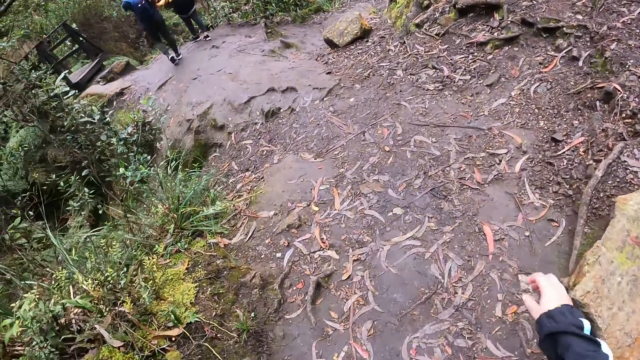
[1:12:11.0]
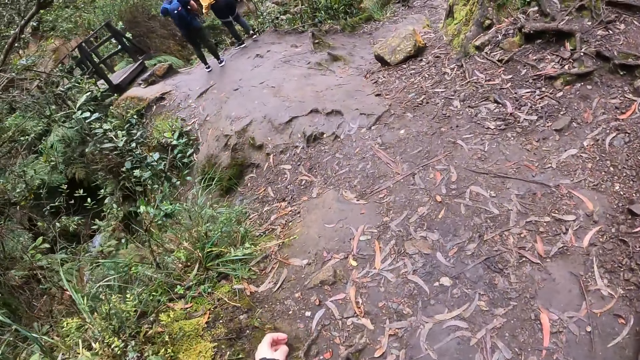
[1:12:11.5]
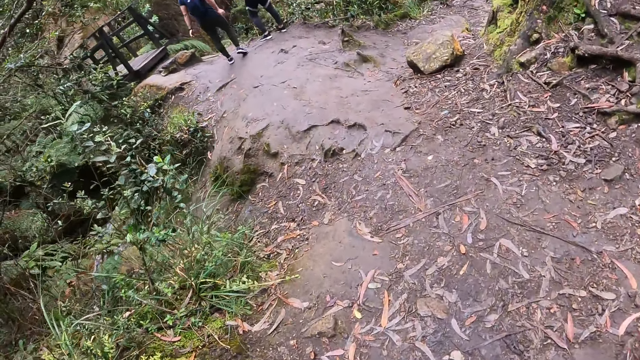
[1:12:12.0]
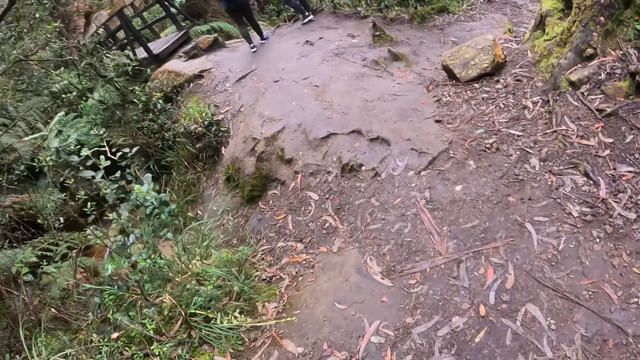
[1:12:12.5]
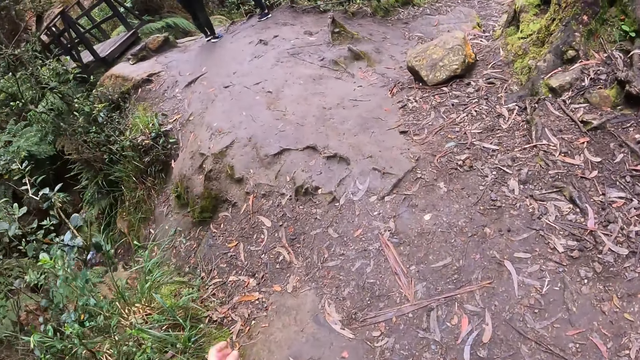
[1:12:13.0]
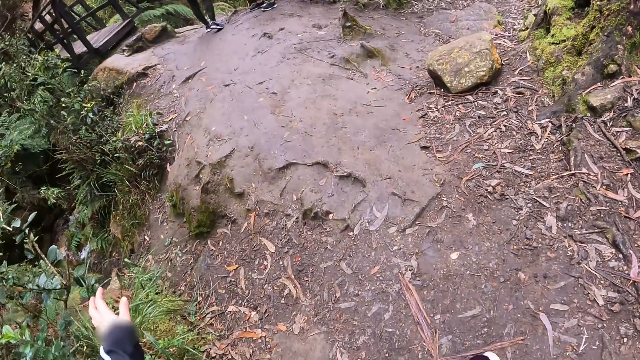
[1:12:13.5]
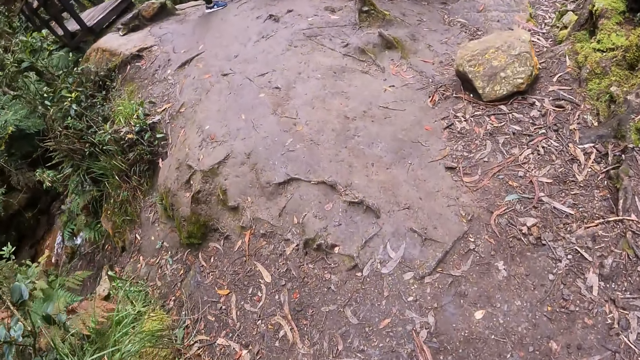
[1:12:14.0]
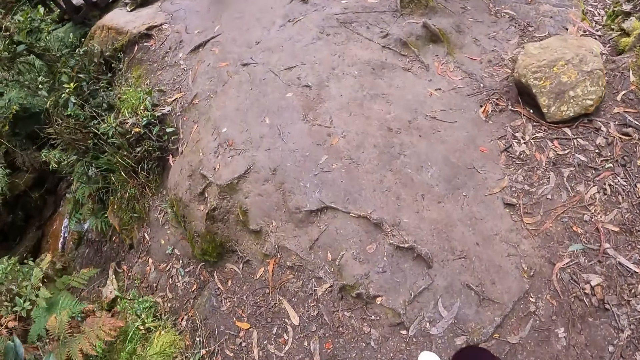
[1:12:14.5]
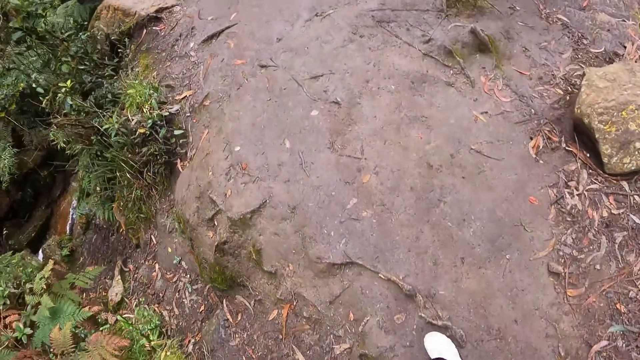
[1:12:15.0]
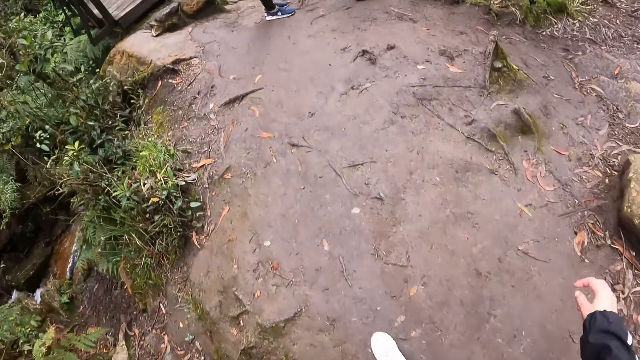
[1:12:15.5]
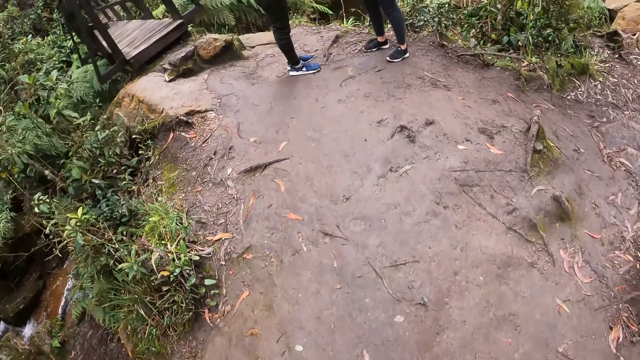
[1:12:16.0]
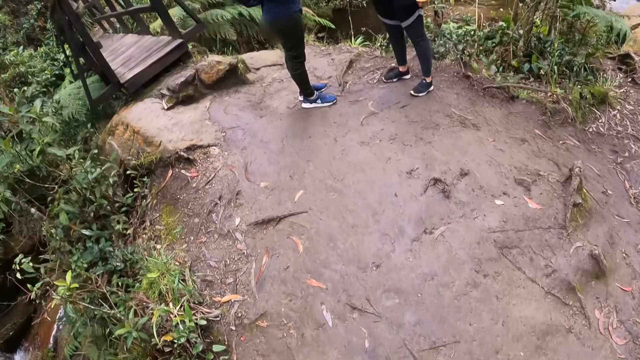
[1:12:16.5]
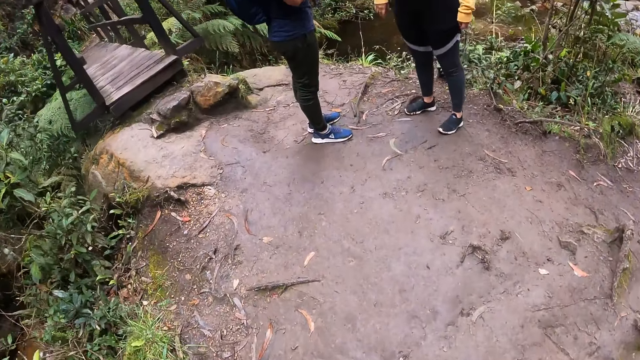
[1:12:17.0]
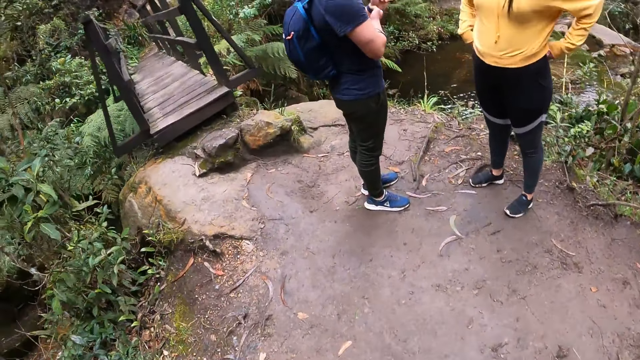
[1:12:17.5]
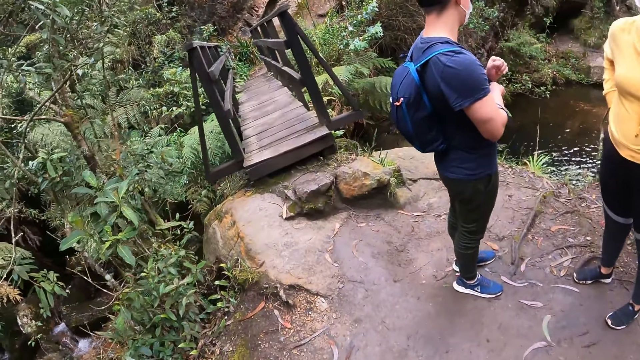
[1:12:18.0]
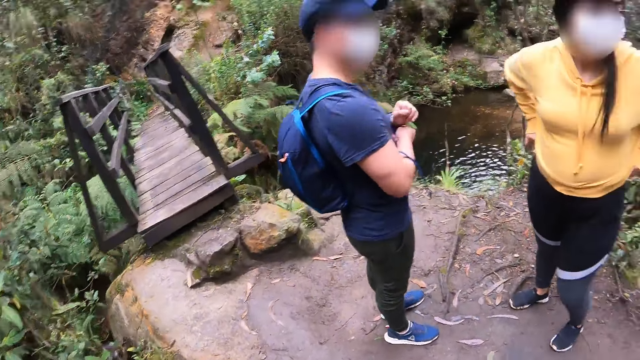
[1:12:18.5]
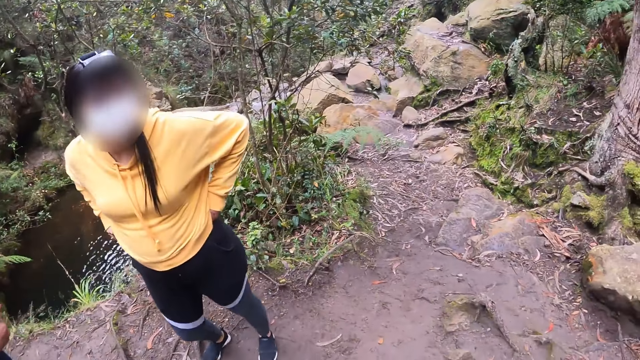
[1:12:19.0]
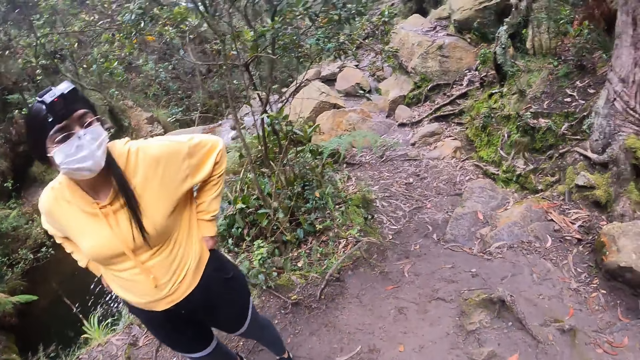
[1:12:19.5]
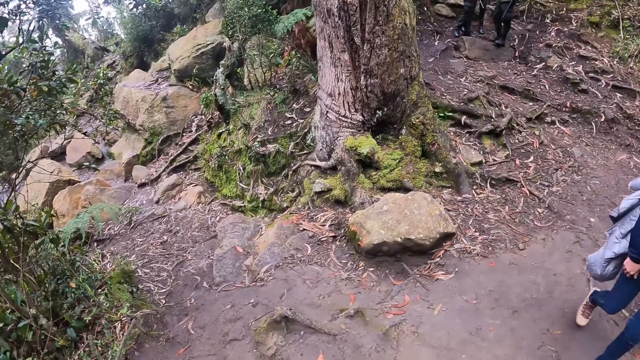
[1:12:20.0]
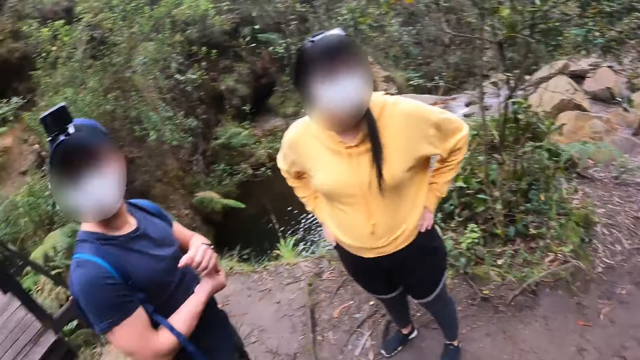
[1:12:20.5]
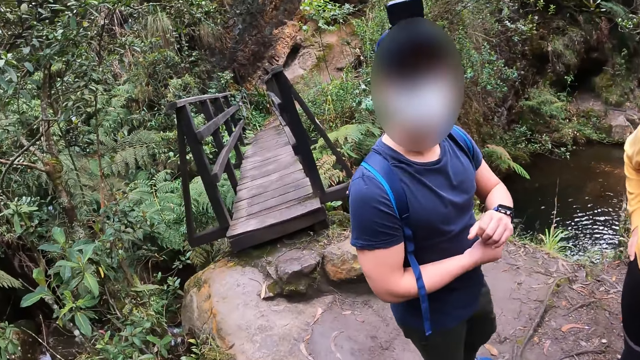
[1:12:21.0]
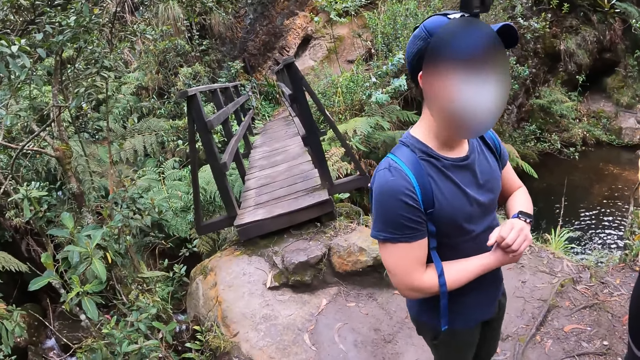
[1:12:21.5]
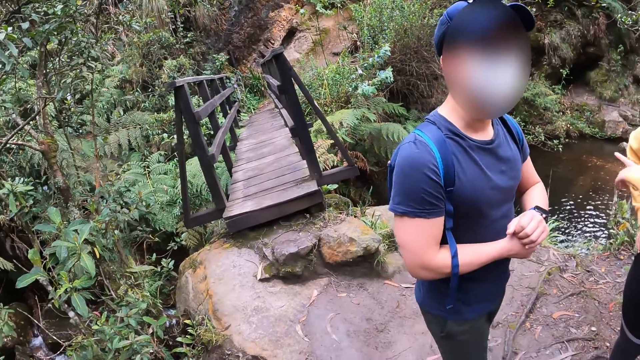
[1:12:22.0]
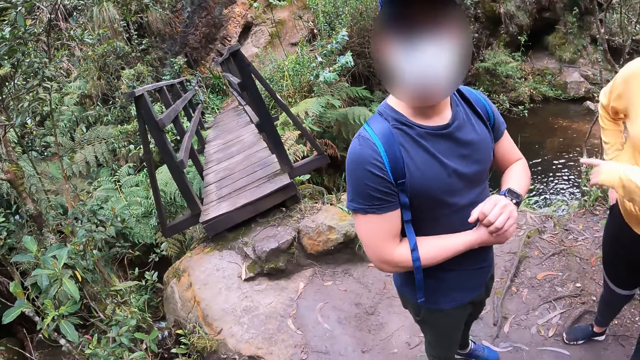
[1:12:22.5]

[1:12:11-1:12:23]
A woman adjusts her trousers with both hands. The camera wearer looks at the forest.

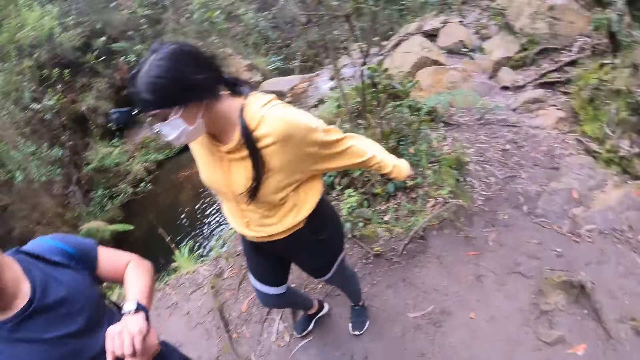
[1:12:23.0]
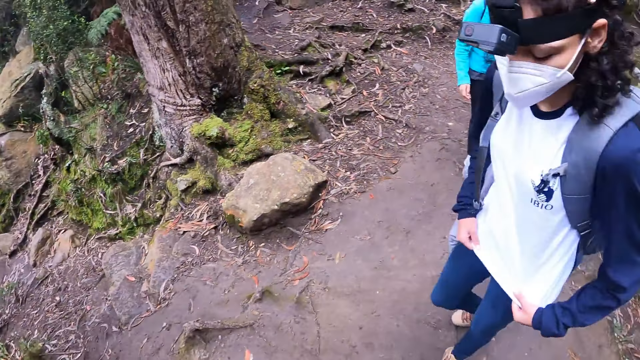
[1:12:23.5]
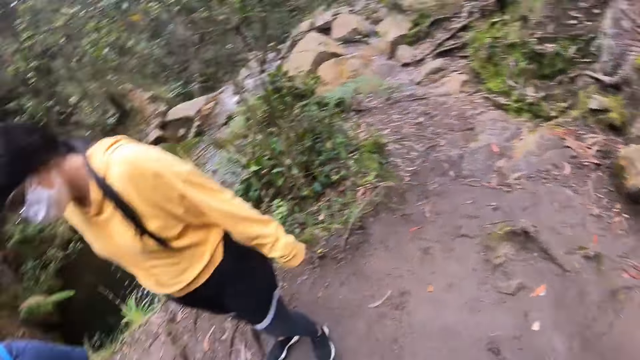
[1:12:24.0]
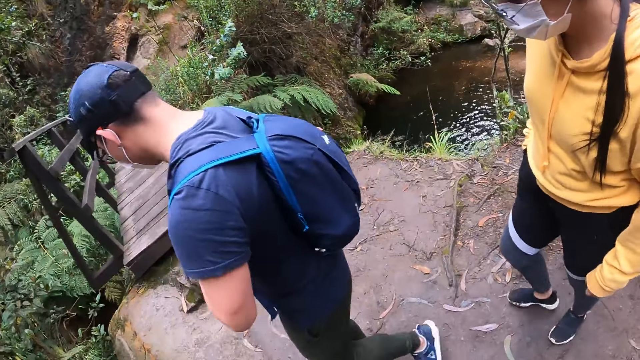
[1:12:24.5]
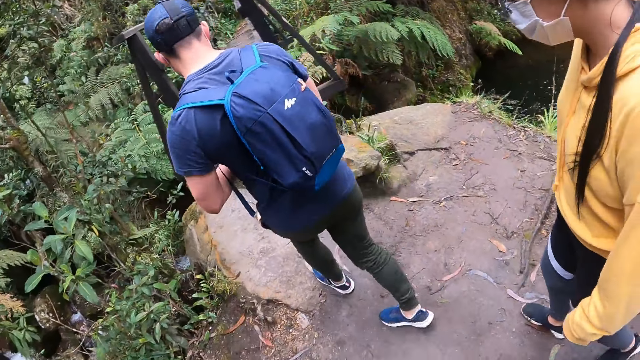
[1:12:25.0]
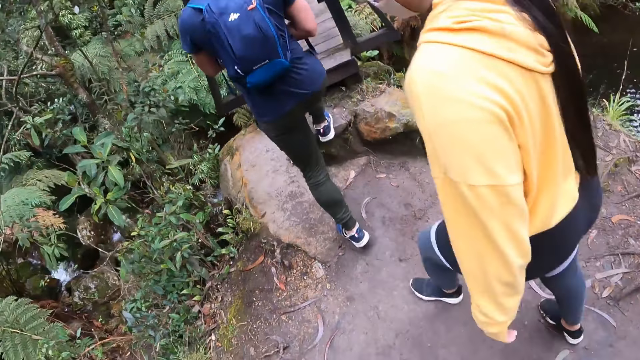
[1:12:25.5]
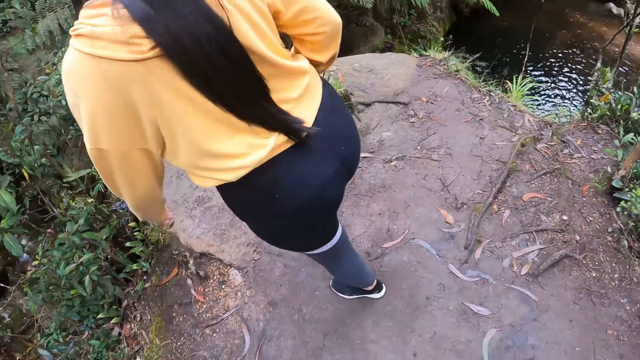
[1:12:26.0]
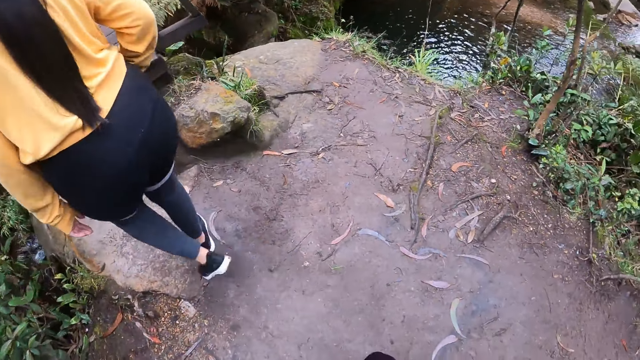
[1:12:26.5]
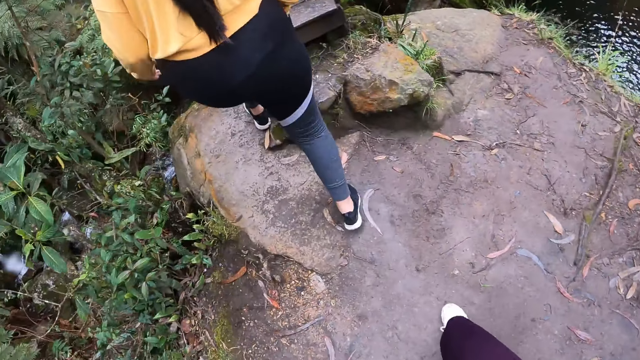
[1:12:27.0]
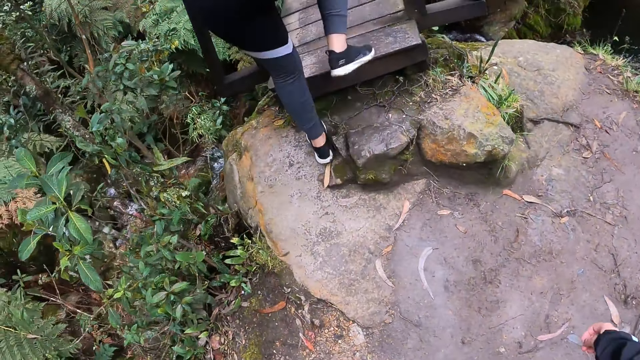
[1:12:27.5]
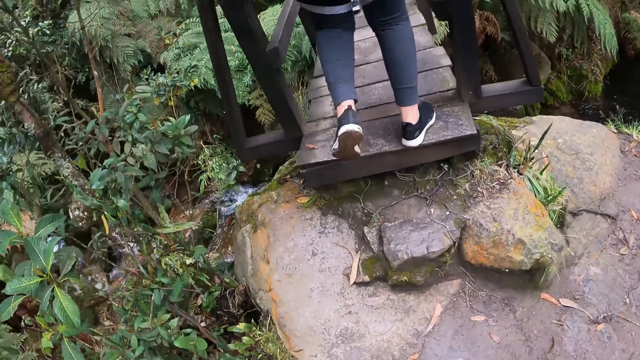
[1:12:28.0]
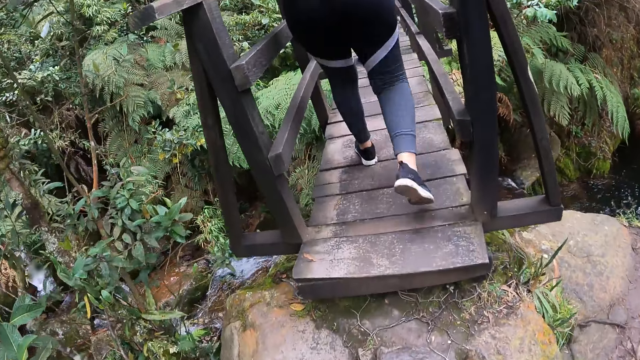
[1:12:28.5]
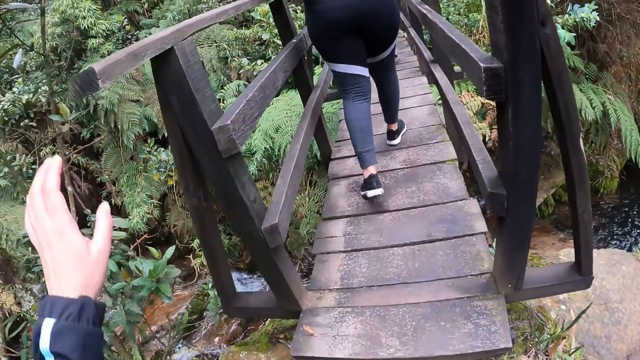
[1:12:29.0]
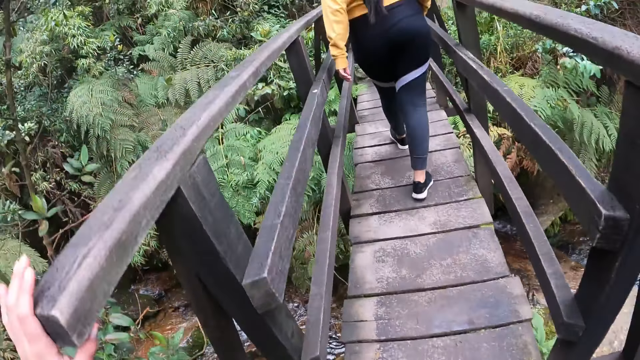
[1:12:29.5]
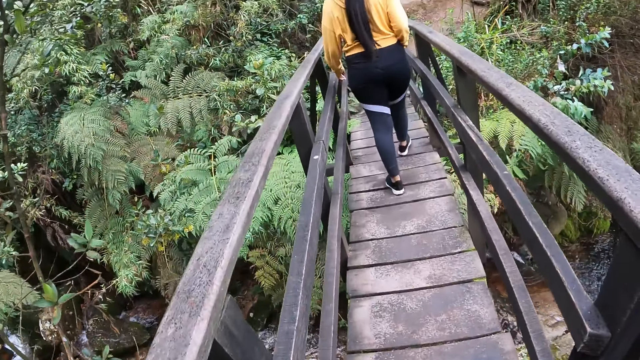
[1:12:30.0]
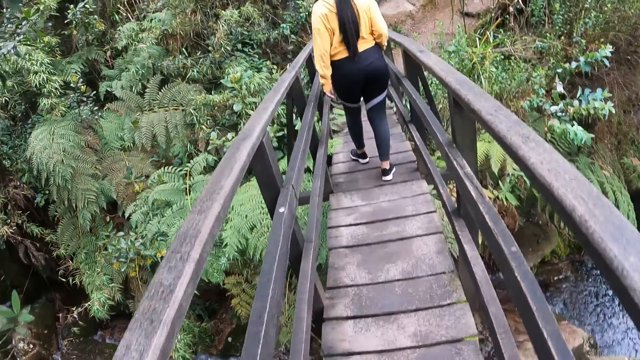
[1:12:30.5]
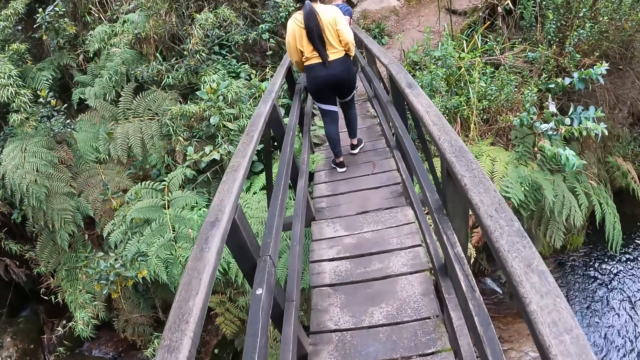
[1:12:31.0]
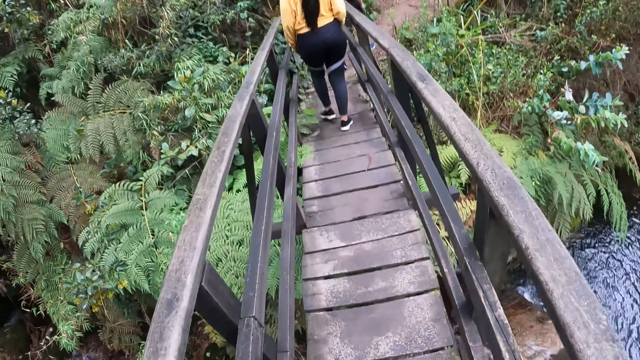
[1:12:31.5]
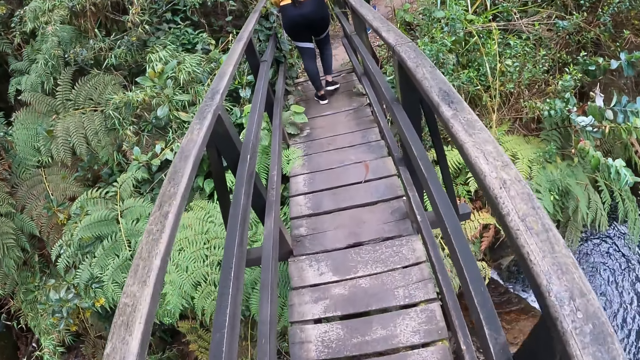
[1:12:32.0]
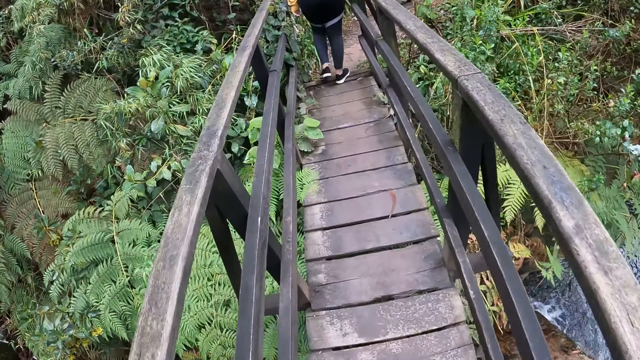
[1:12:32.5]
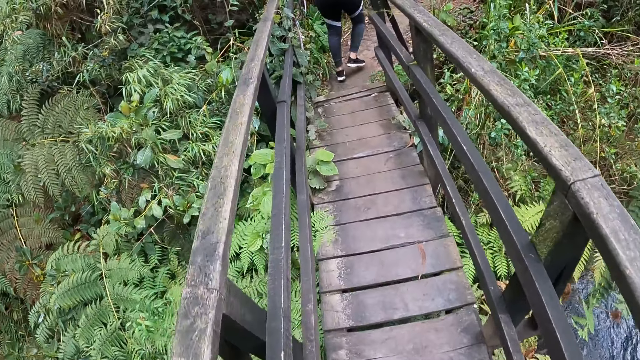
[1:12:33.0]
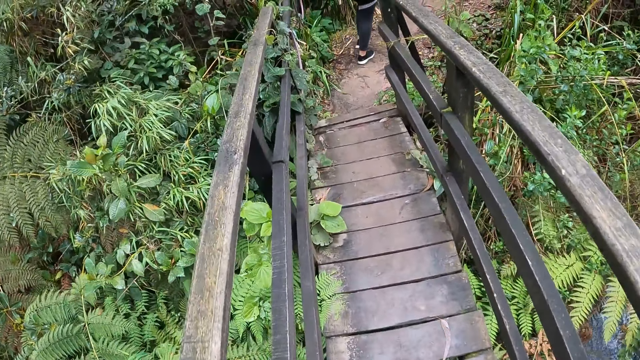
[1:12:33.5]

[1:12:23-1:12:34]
The camera wearer walks toward the bridge. She holds a bridge railing with her left hand. She walks on the bridge.
